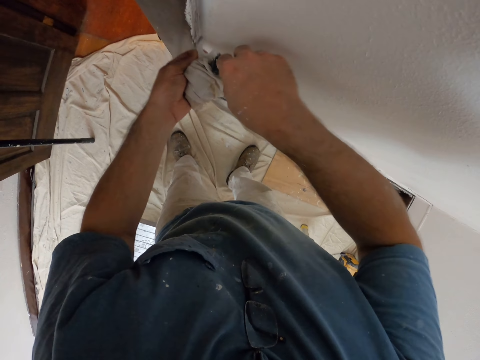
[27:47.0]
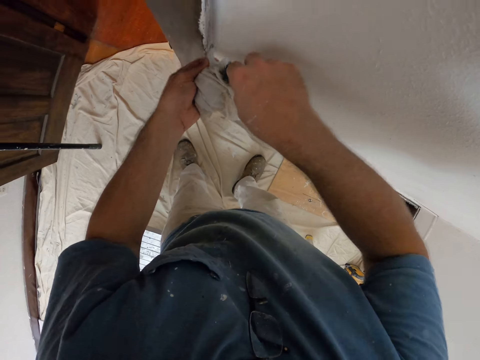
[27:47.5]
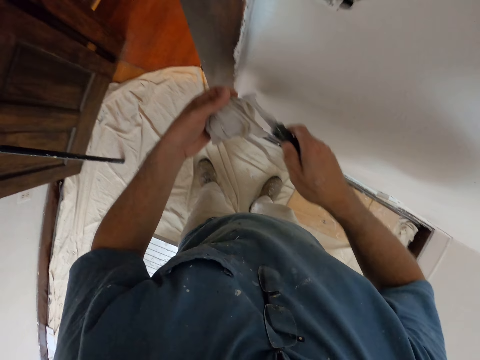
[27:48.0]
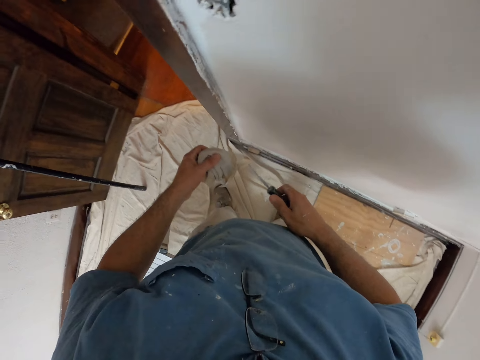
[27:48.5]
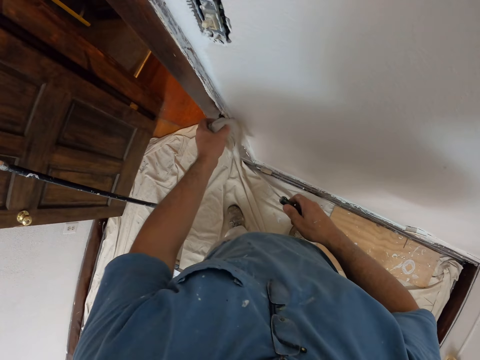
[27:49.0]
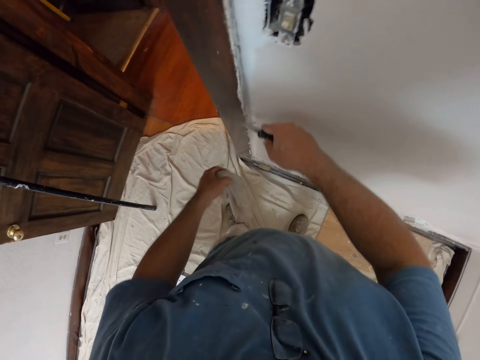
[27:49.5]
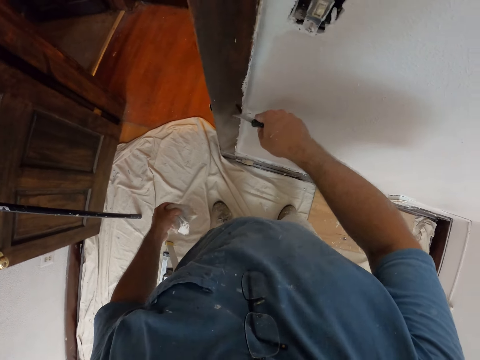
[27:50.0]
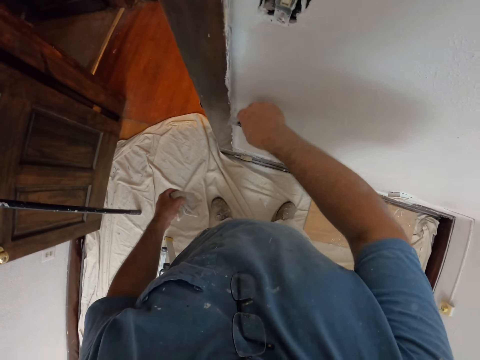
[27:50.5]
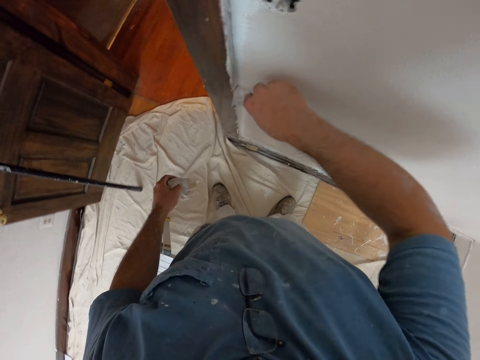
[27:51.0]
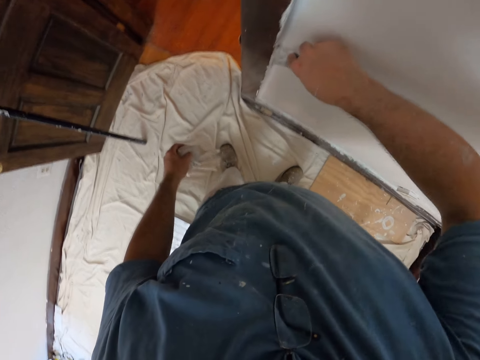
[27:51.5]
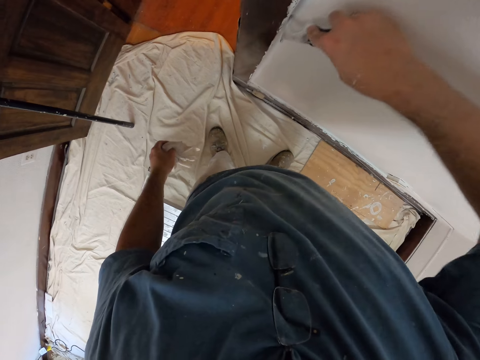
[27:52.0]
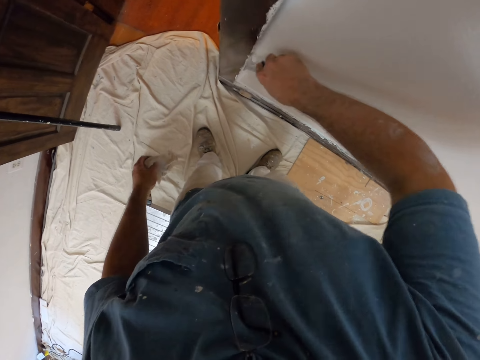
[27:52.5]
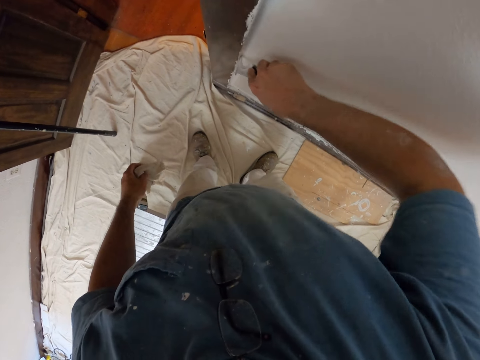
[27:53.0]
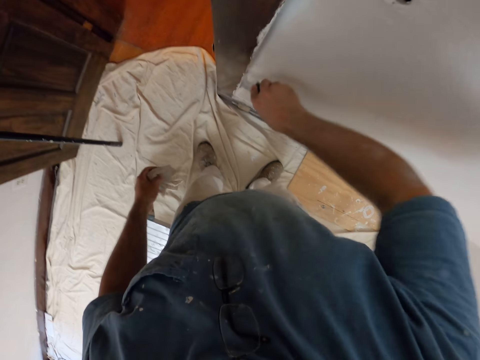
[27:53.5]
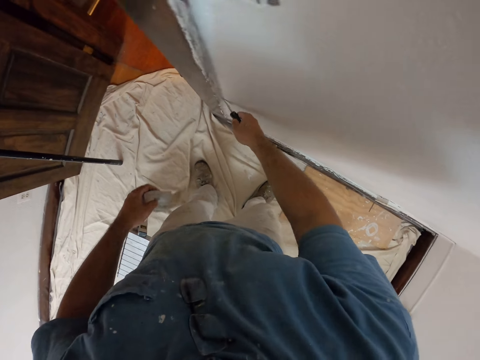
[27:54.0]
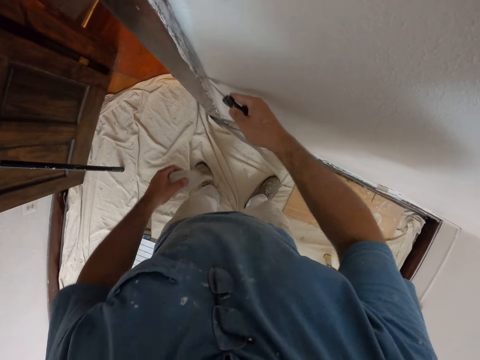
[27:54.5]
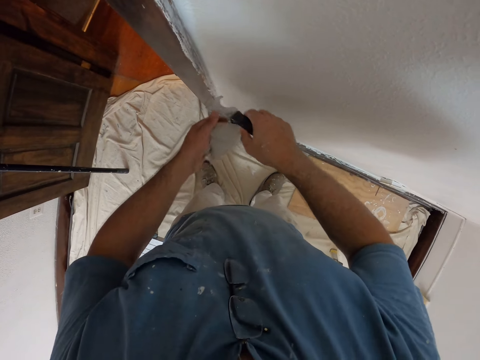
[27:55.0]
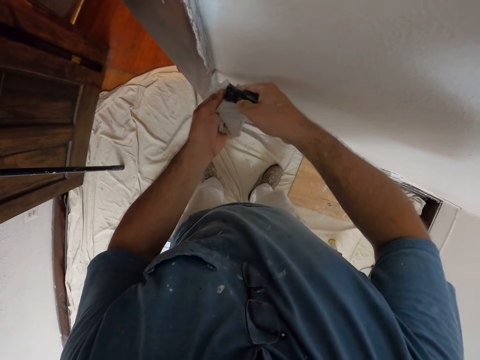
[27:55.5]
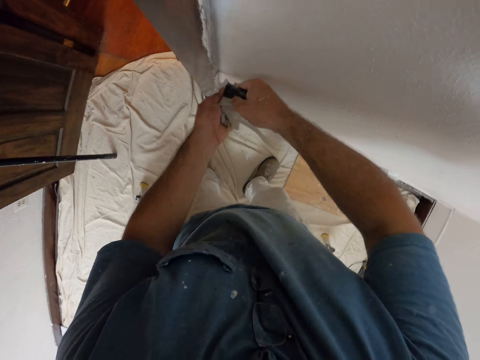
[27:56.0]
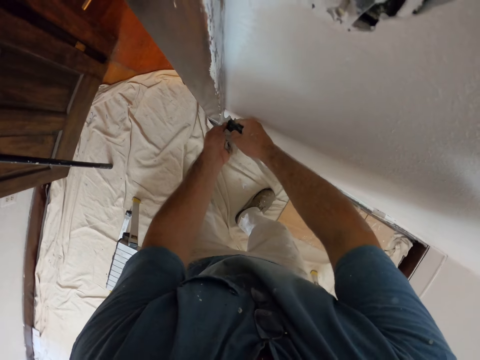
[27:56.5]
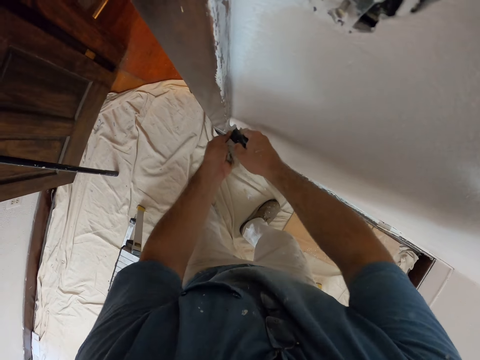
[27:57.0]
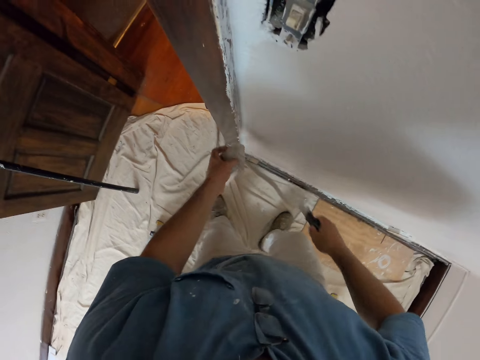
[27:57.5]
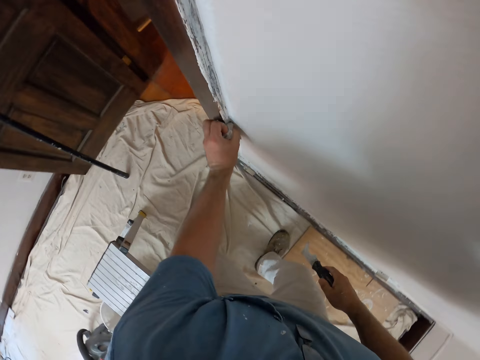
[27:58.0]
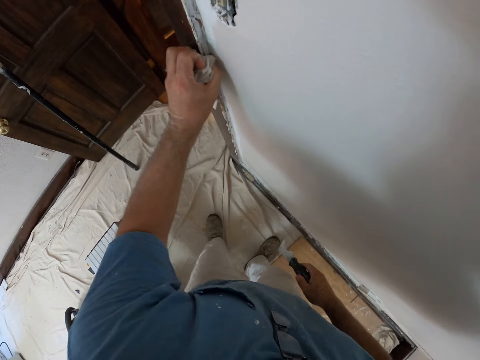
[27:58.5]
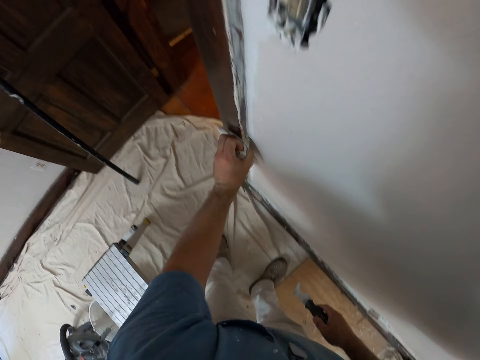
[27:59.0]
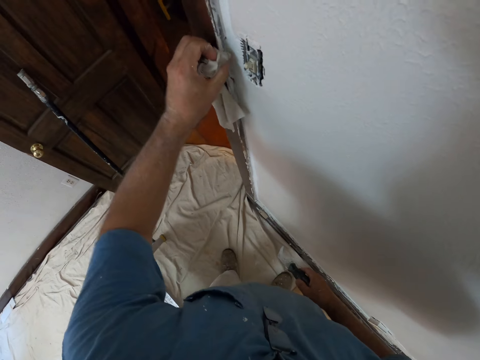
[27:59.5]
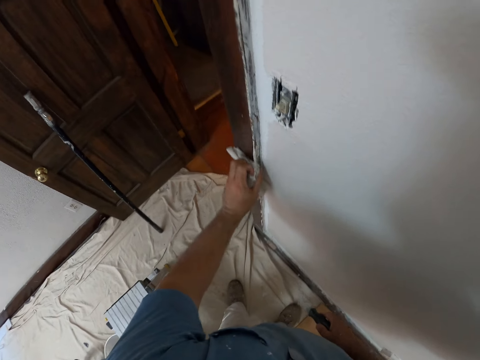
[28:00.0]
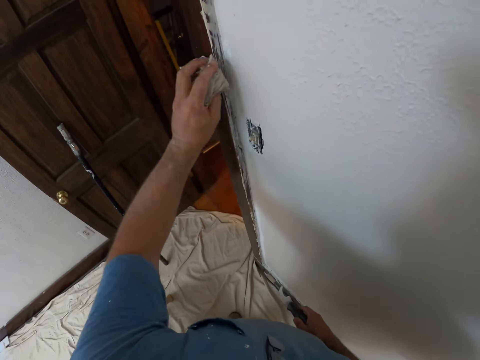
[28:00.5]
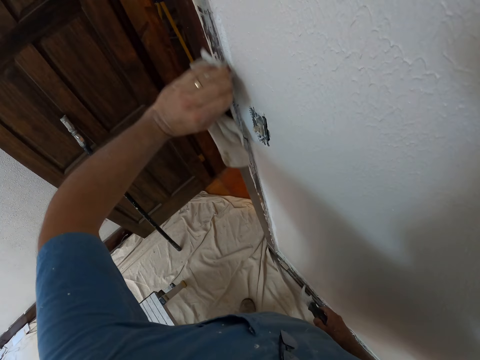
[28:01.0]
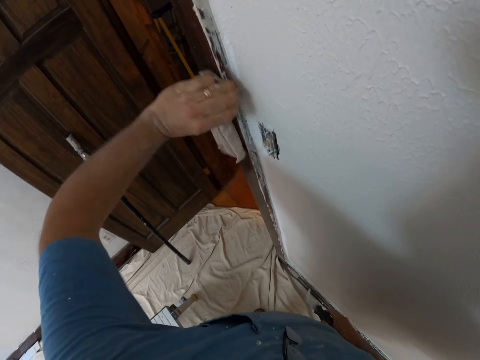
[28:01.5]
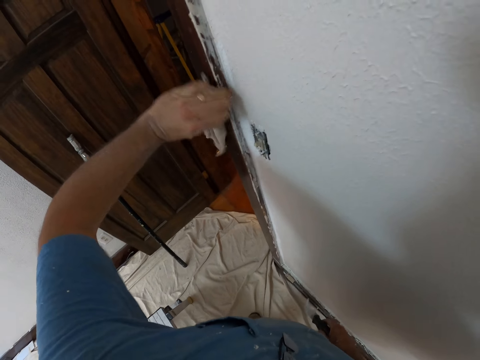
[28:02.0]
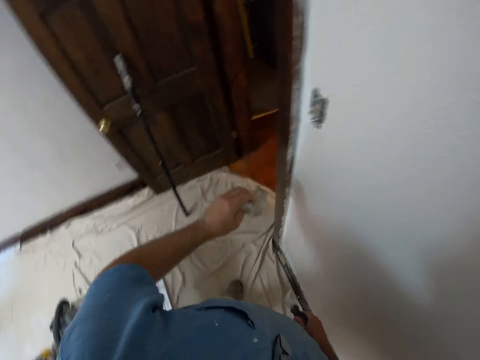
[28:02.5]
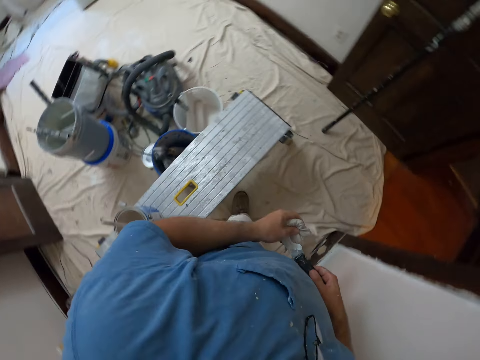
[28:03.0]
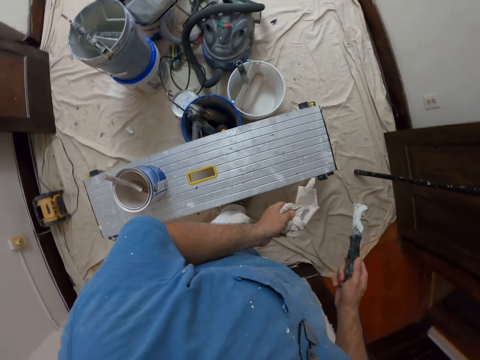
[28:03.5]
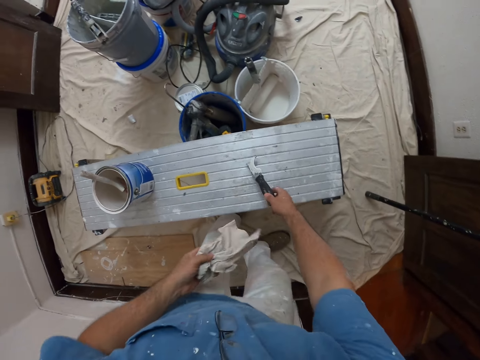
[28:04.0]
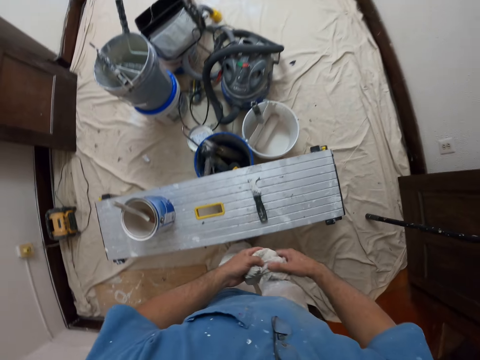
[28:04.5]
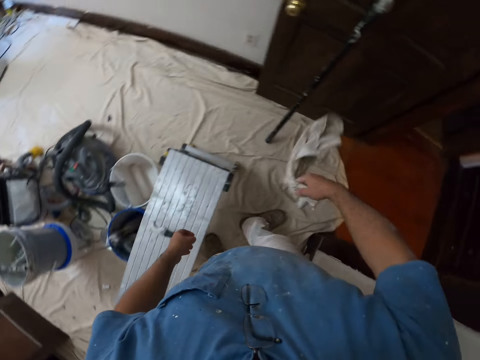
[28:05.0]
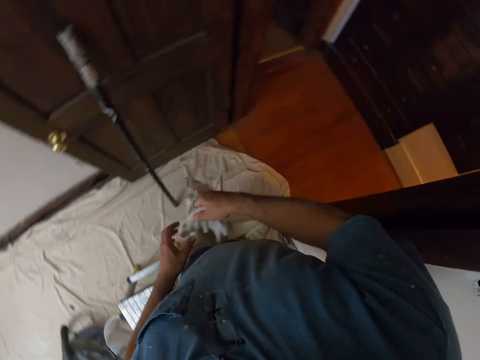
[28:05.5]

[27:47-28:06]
The camera wearer withdraws the scraper from the doorframe. He cleans paints on the door casing with the napkin or cloth. He scrapes the doorstep. He scrapes the paints on the door casing with the paint scraper. He holds the scraper with both hands and scrapes the doorframe. He cleans paints on the door casing with the napkin. He cleans the paint scraper with the napkin. He drops the paint scraper on the stool. He passes the cloth from the left hand to the right hand. He adjusts the napkin in his hands. He walks into the open door.

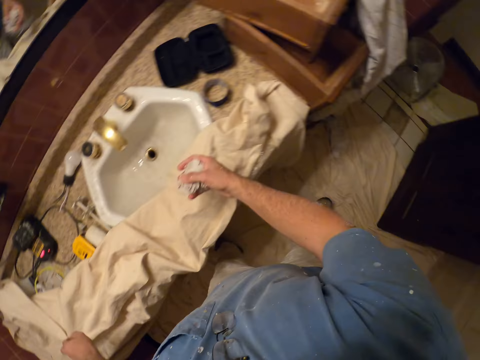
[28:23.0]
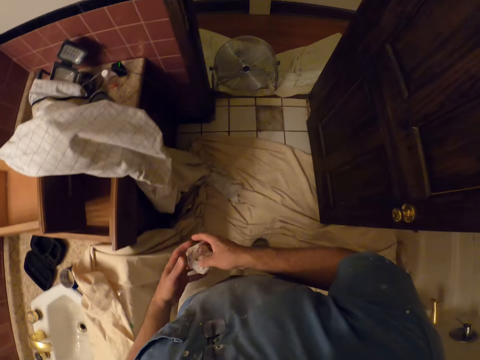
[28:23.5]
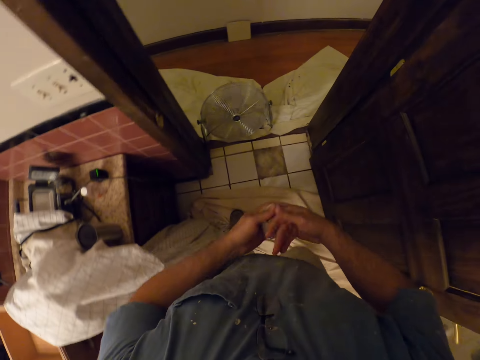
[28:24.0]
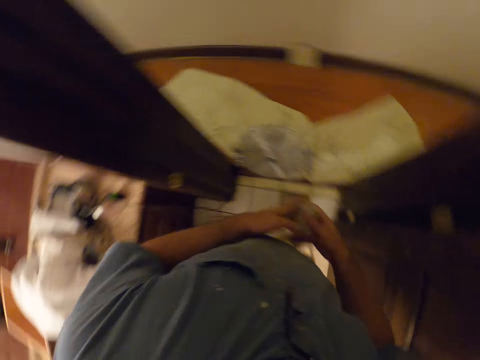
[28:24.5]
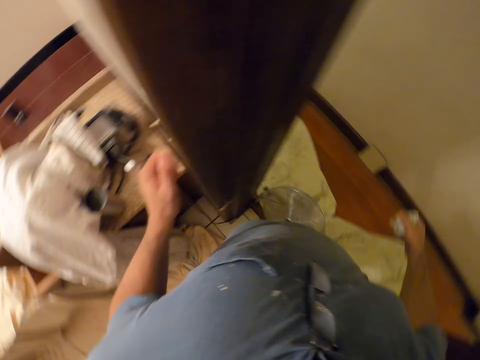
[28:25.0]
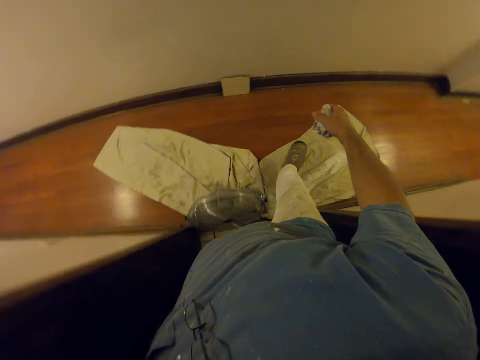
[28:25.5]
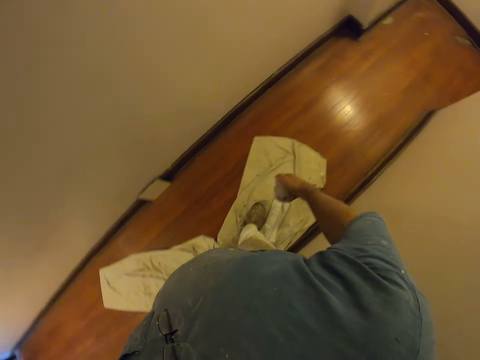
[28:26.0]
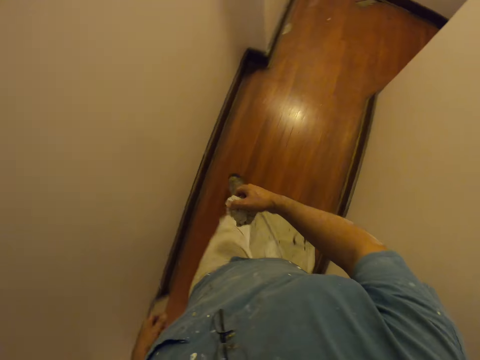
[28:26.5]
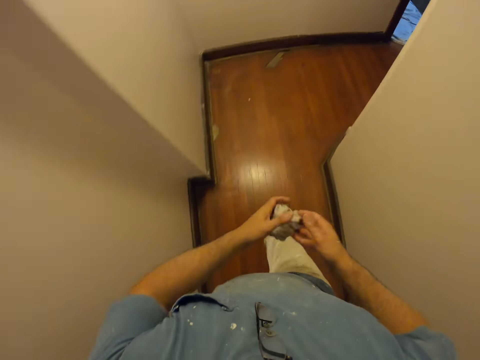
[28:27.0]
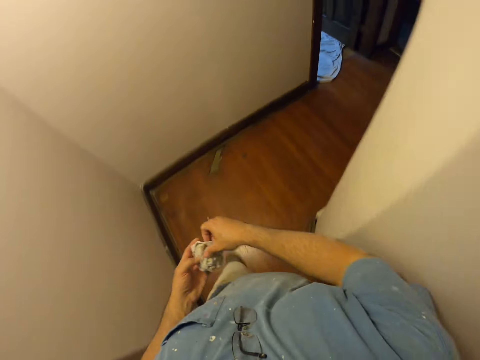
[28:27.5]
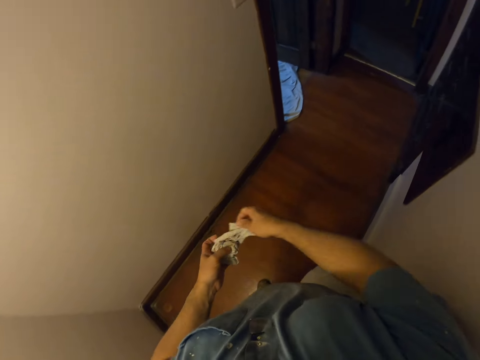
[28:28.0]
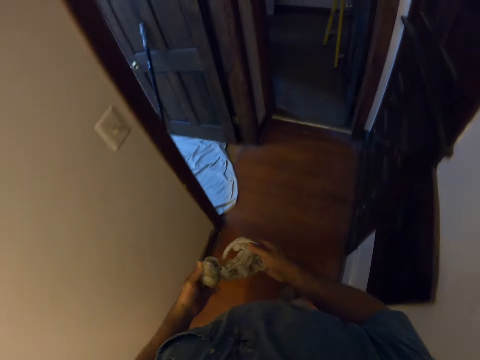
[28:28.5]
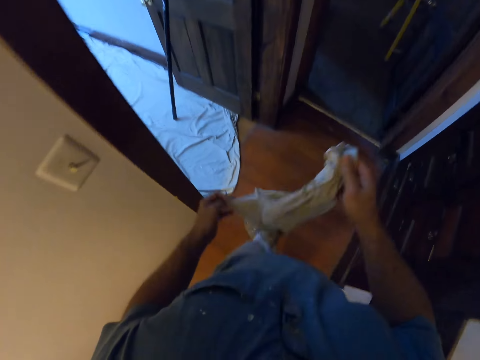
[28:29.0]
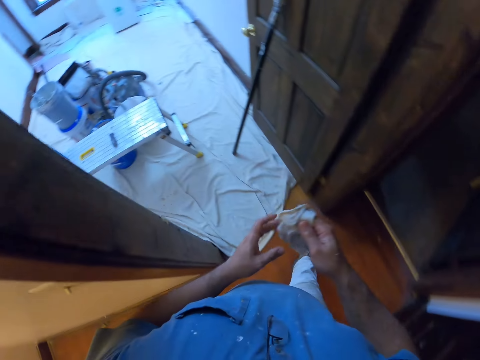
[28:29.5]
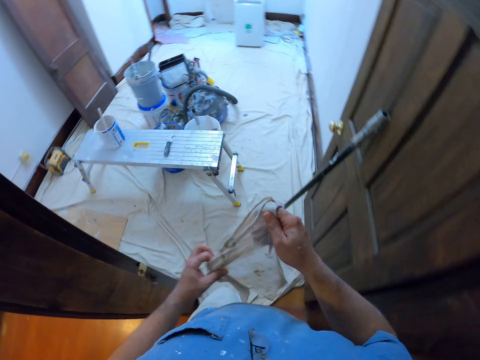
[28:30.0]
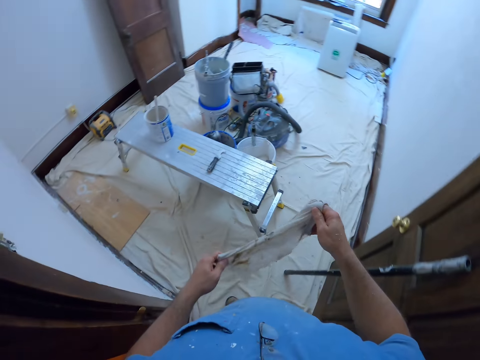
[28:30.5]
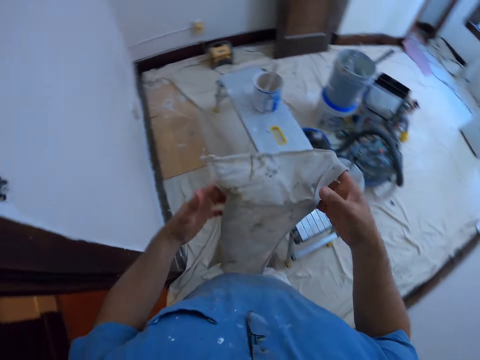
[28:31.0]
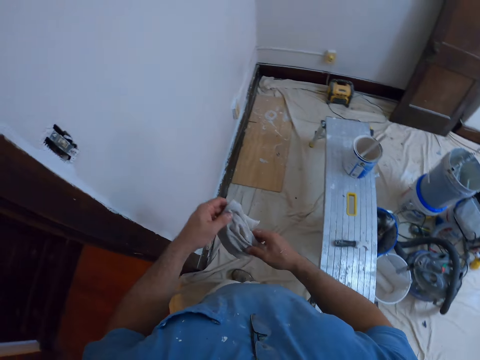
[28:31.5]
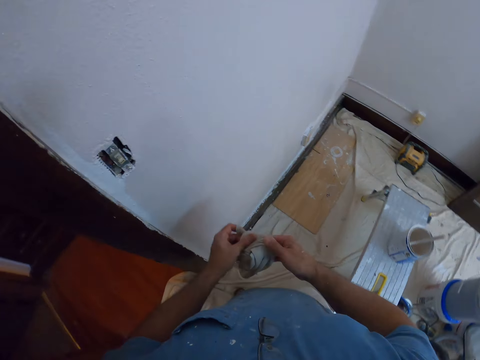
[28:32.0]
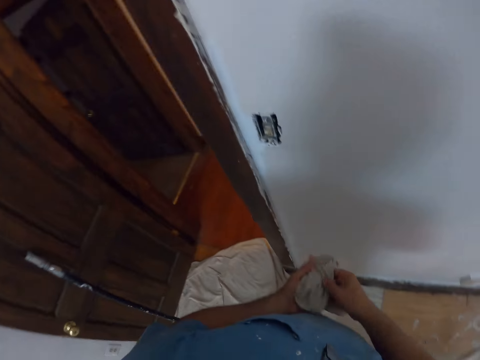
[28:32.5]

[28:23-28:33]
The camera wearer holds the napkin in his left hand. He walks out of the bathroom to the previous room. He turns off the light of the bathroom. He passes the cloth from the right hand to the left hand. He spreads the cloth on his palms. He adjusts the napkin in his hands. He walks into a room.
